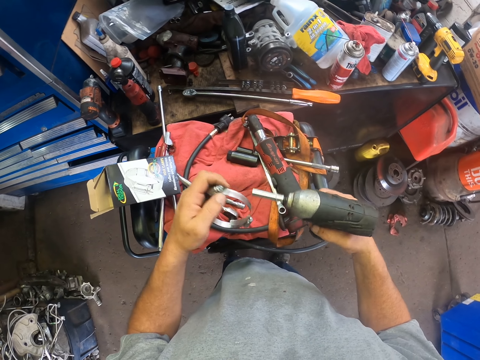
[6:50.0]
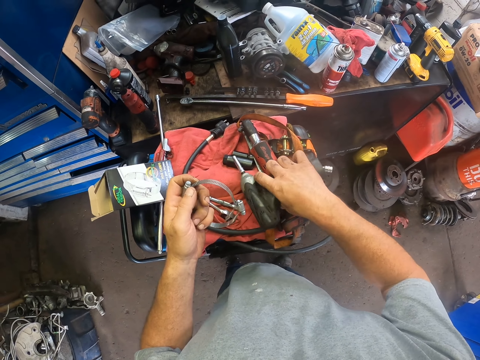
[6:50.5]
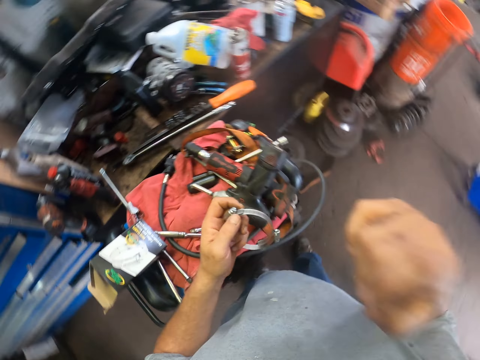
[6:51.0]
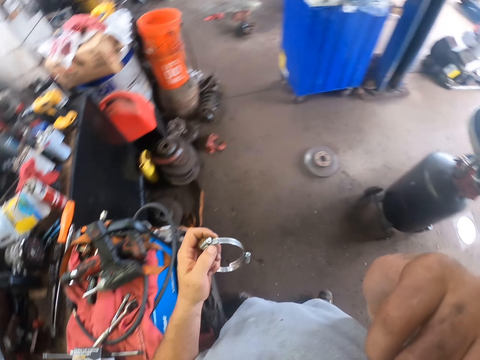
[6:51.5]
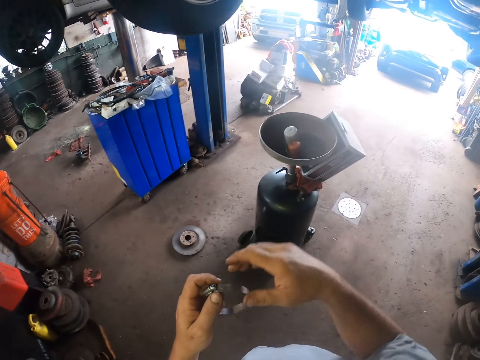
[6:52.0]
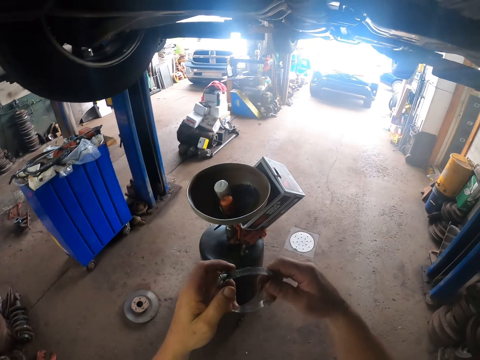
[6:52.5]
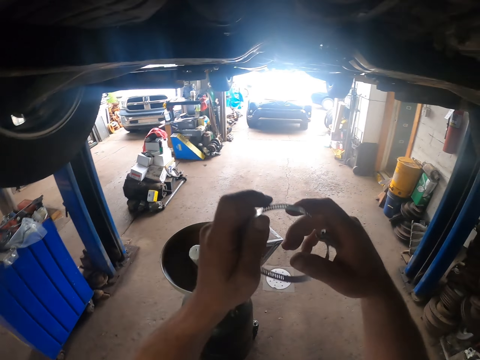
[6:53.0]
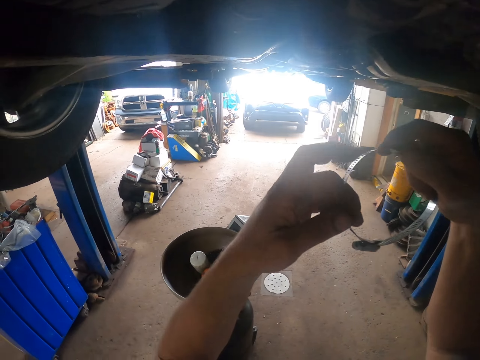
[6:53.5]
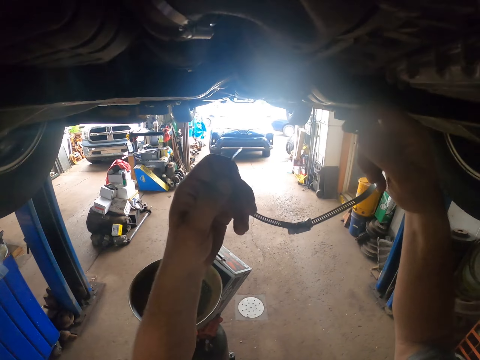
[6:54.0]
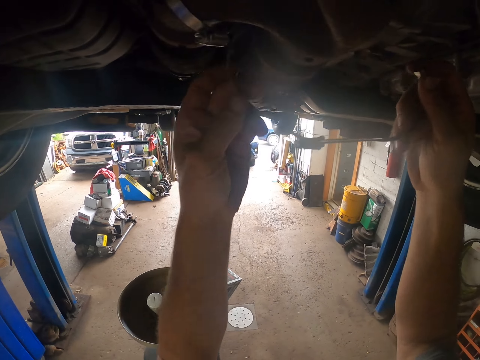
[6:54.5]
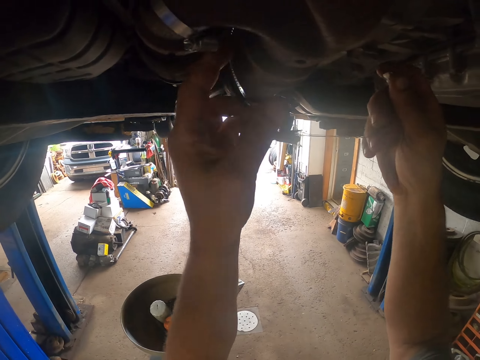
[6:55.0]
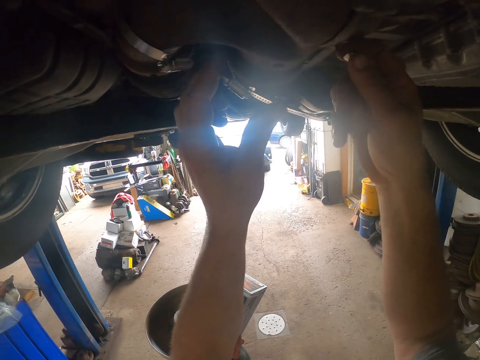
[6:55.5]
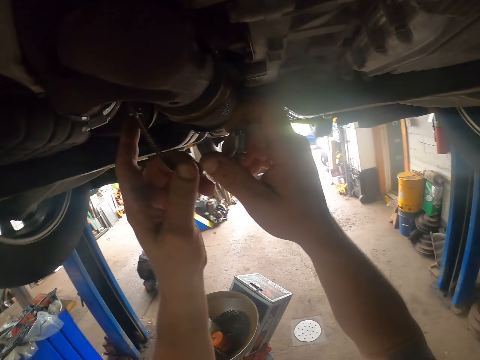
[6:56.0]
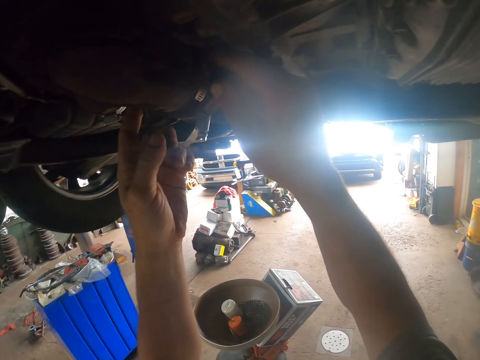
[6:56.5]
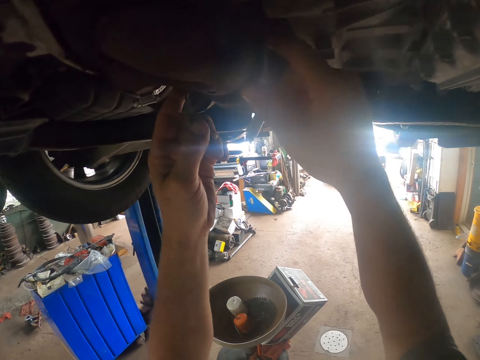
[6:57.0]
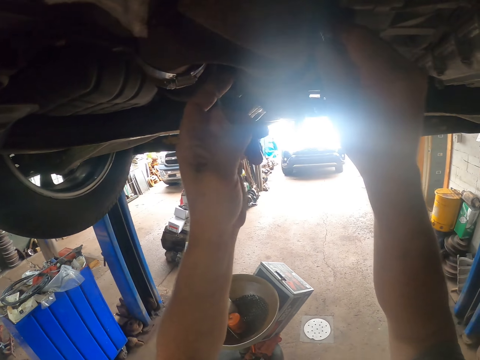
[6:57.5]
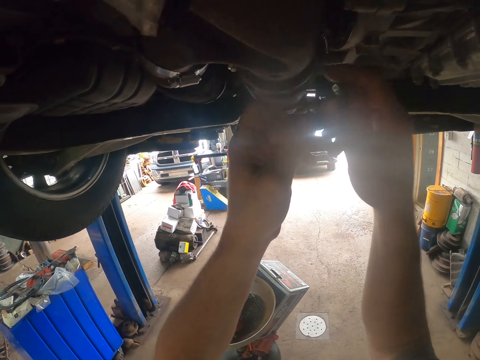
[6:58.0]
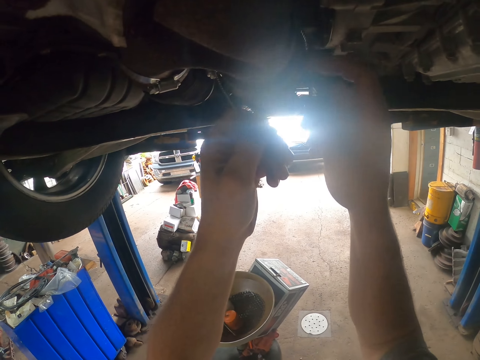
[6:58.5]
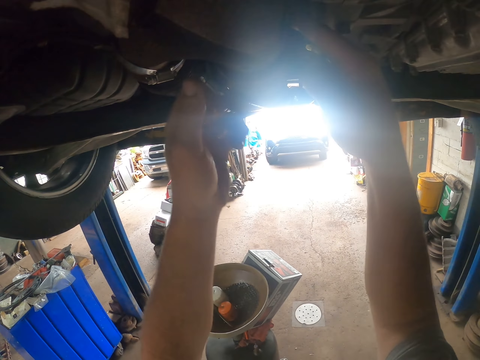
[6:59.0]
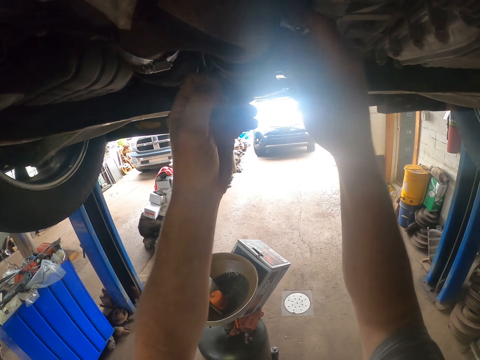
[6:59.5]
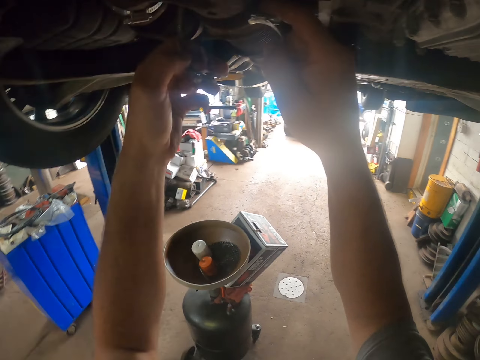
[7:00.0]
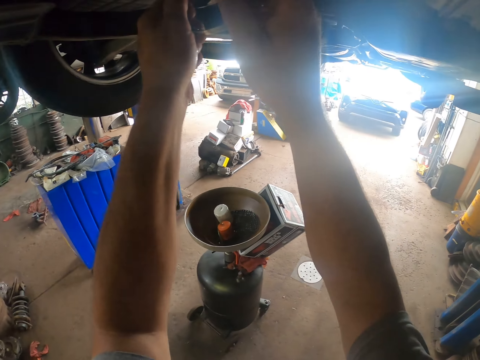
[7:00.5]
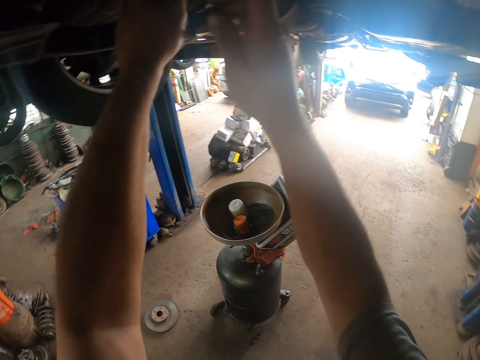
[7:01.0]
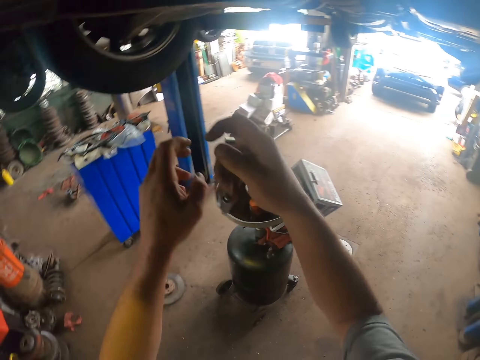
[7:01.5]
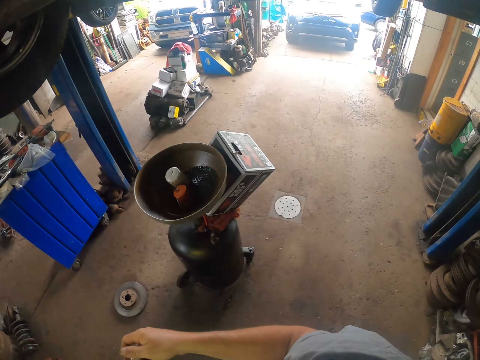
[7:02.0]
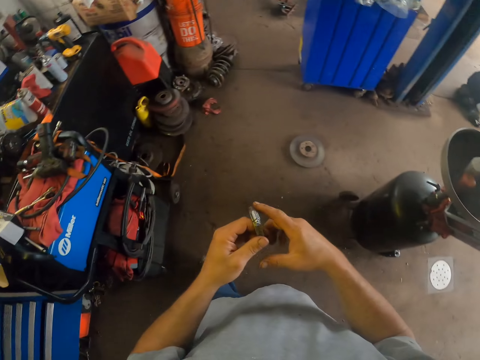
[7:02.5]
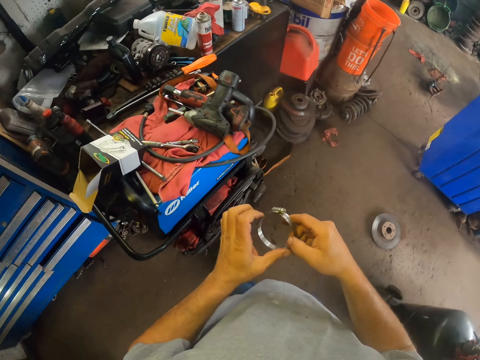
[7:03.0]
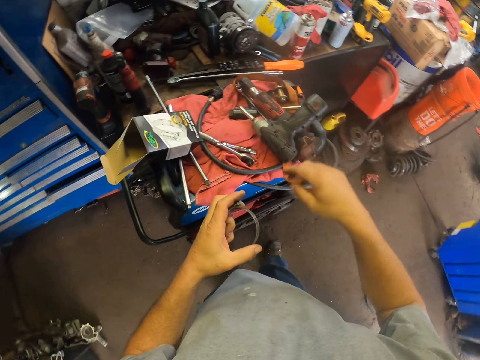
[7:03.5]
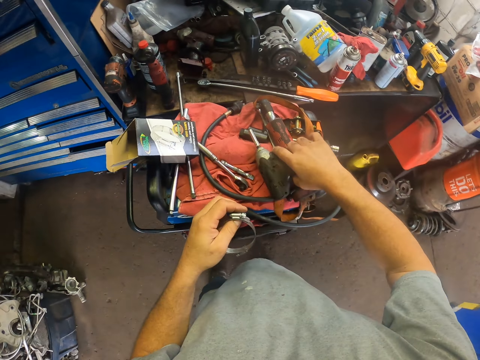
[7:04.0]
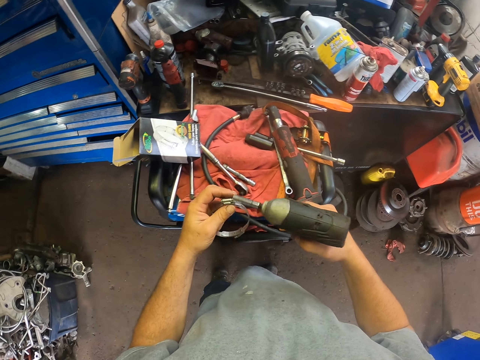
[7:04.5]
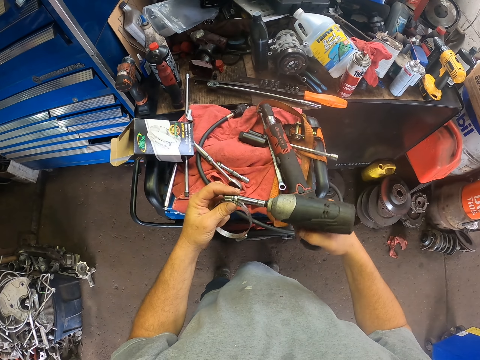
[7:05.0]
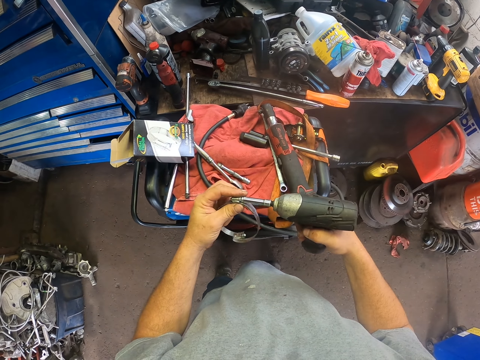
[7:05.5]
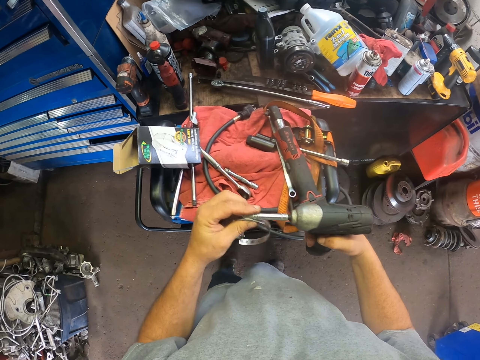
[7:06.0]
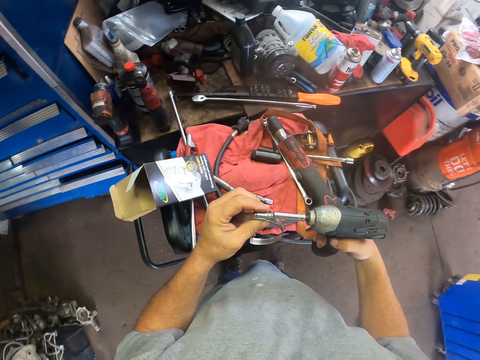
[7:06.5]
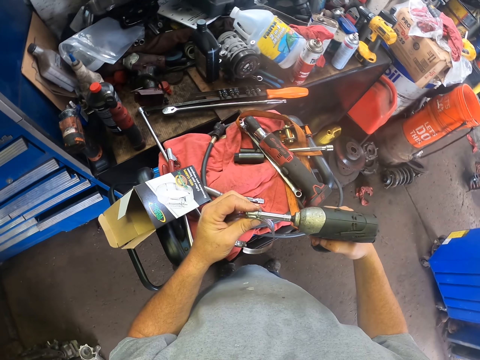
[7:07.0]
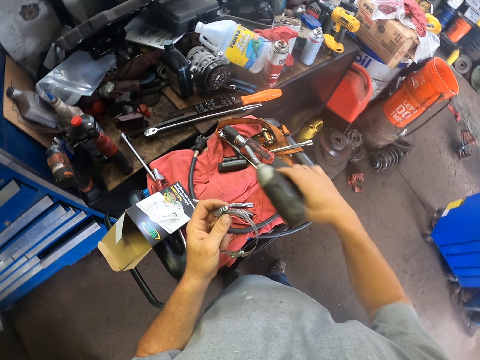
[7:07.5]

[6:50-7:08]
The camera wearer puts down the power drill or machine. He touches his face. He fixes the hose clamp under the car. He removes the hose clamp from the car. He holds the hose clamp in his hands. He picks up the machine. He picks up the hose clamp with his right hand. He tightens the machine. He fixes the hose clamp on the power drill.

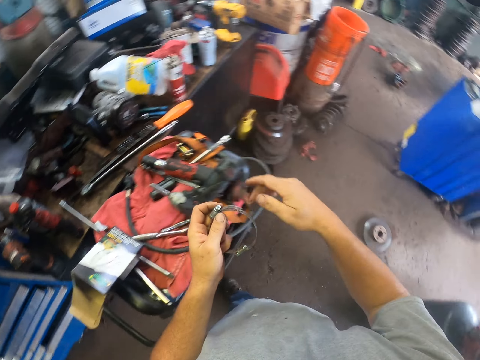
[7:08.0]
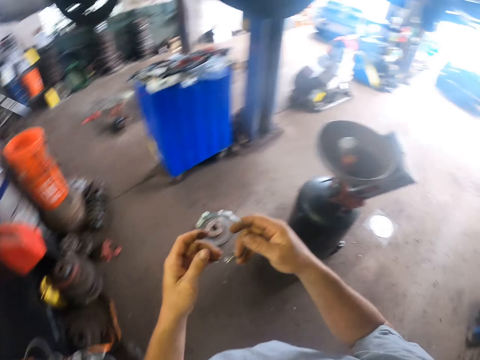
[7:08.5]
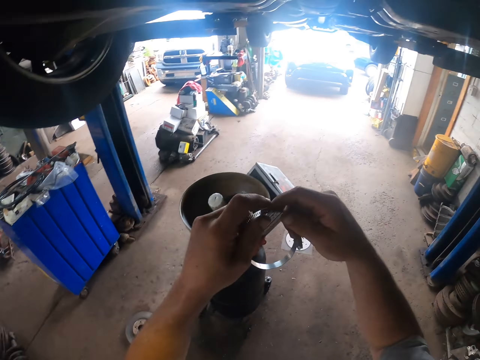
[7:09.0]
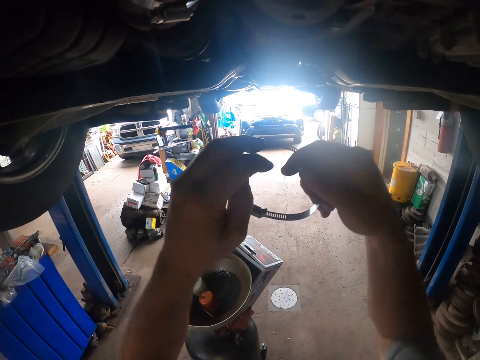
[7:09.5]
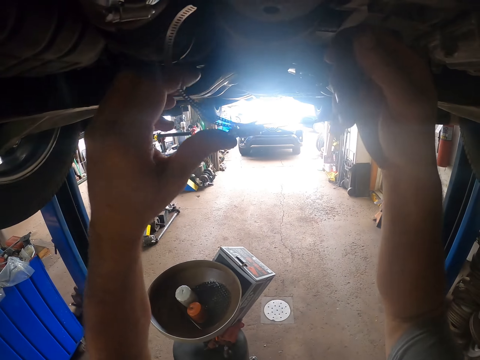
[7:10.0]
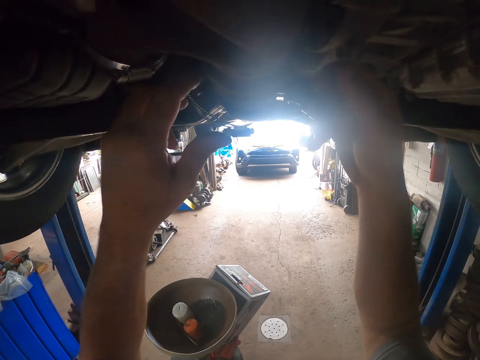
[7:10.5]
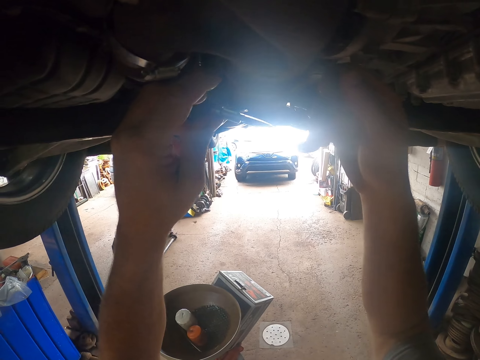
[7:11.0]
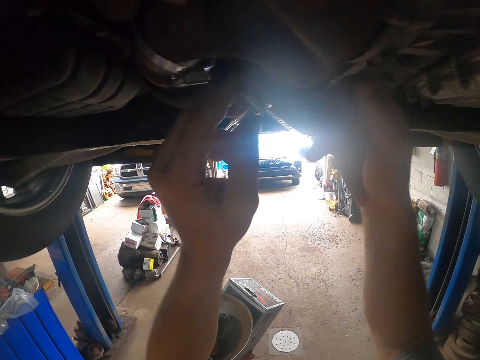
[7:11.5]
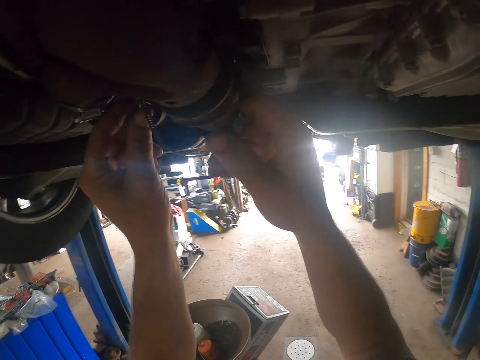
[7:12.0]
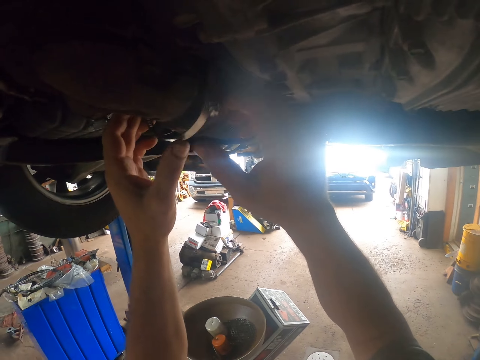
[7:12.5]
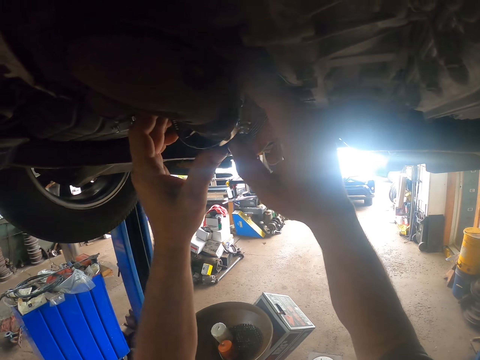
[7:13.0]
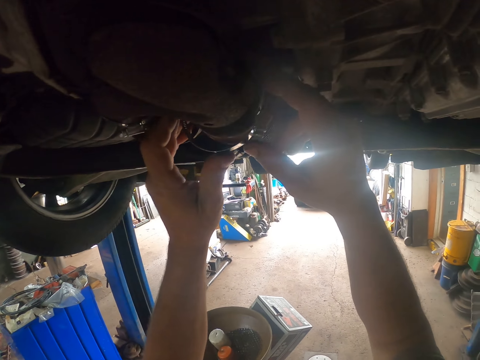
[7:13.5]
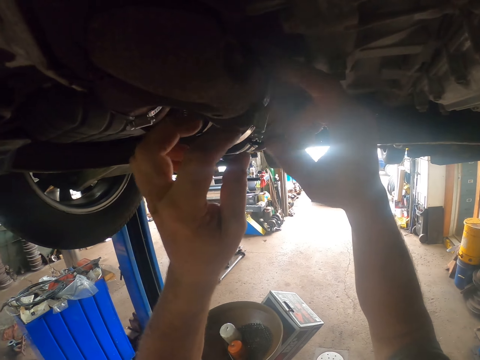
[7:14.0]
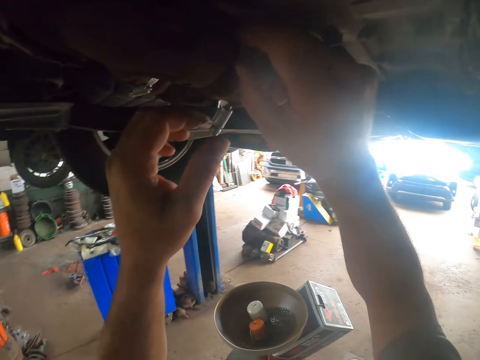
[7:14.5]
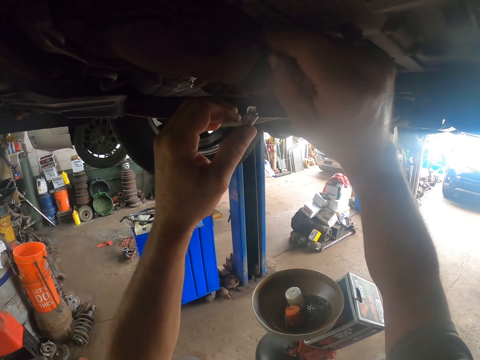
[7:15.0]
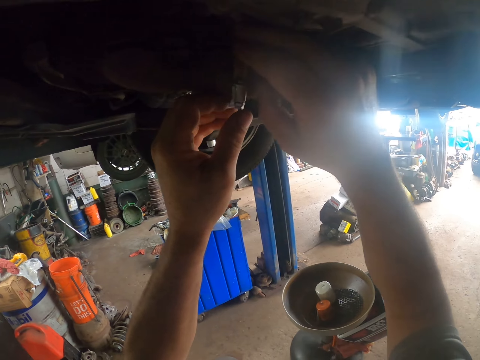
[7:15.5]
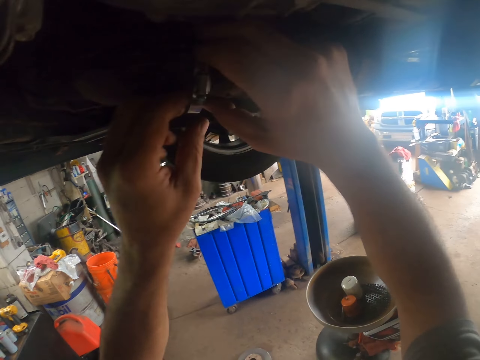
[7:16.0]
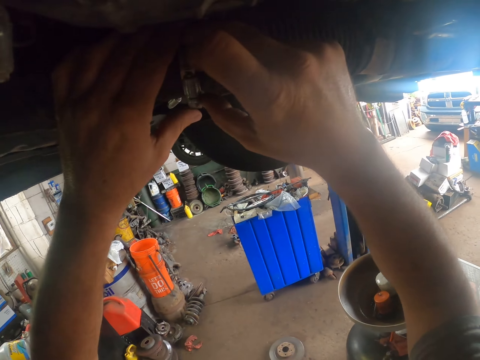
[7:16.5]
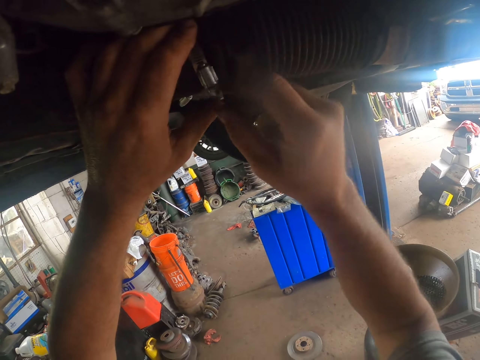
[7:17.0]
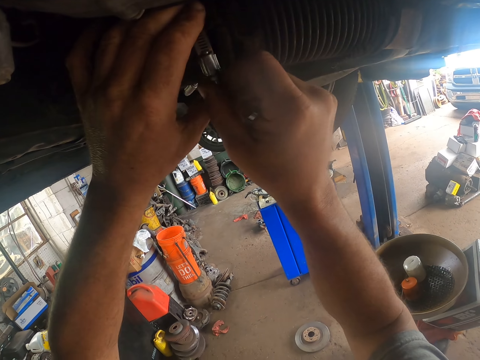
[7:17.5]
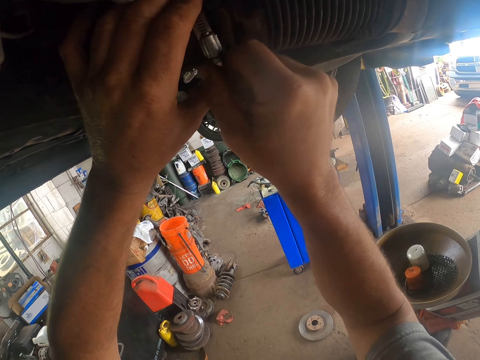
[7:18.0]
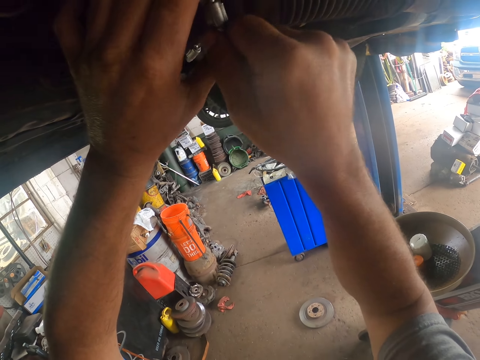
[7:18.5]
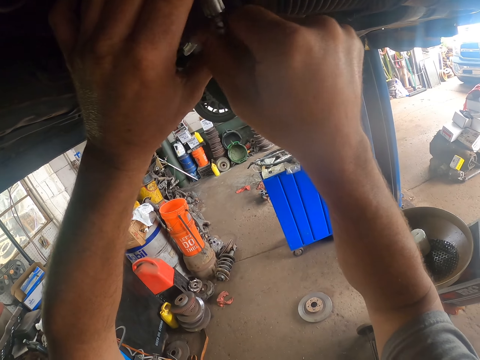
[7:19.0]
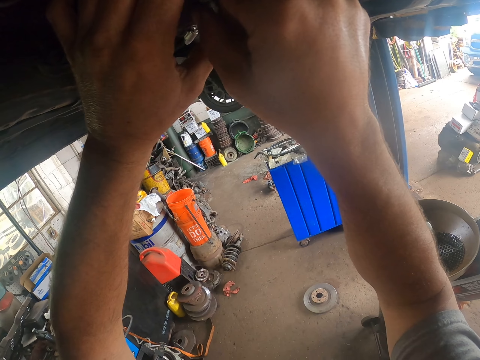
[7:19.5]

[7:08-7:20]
The camera wearer puts the power drill on the table. They fix the hose clamp on the car. They tighten the hose clamp on the car.
